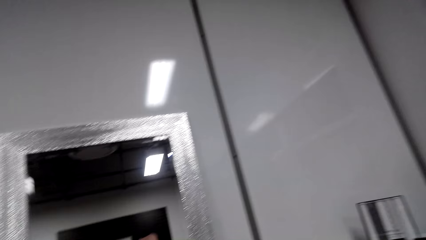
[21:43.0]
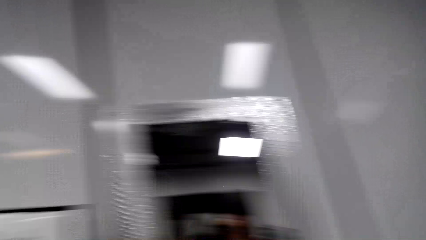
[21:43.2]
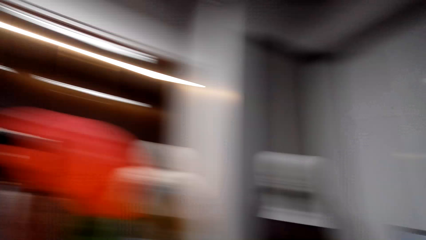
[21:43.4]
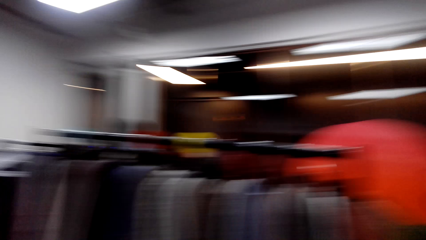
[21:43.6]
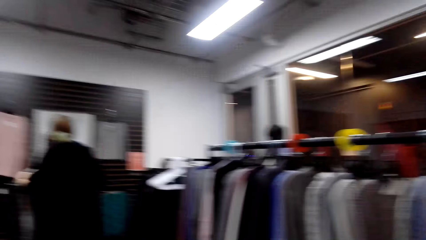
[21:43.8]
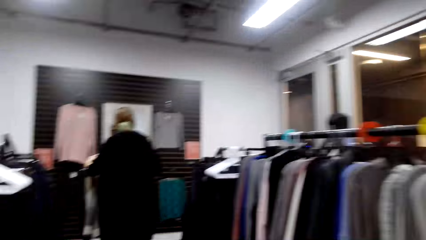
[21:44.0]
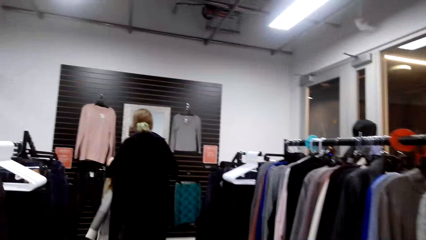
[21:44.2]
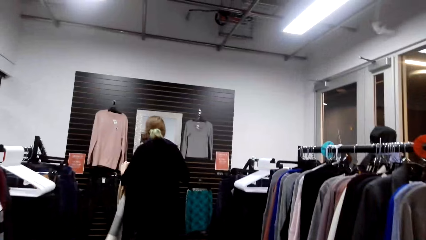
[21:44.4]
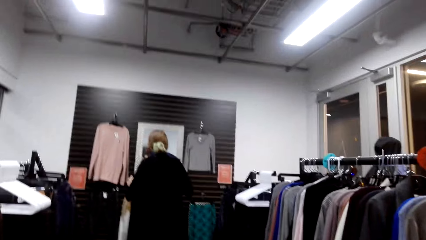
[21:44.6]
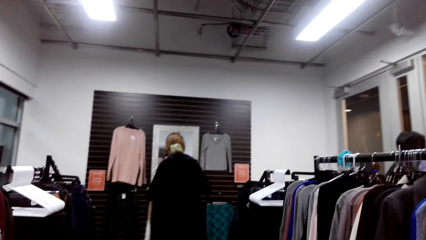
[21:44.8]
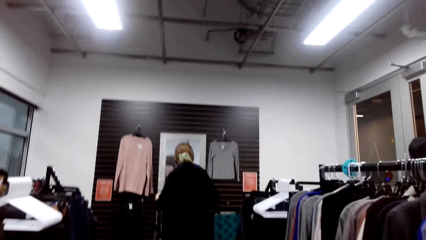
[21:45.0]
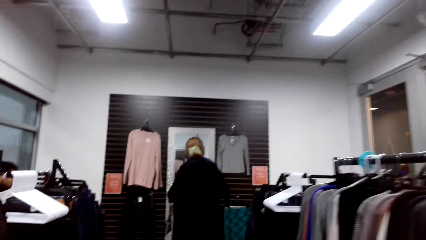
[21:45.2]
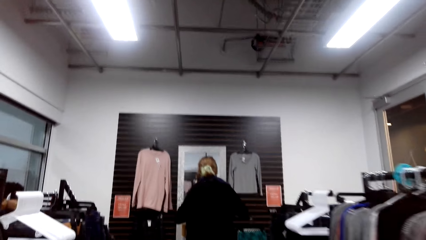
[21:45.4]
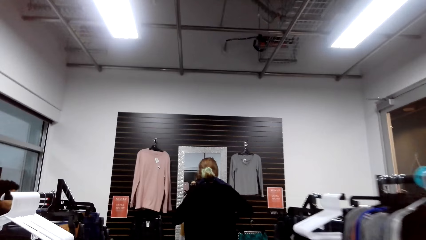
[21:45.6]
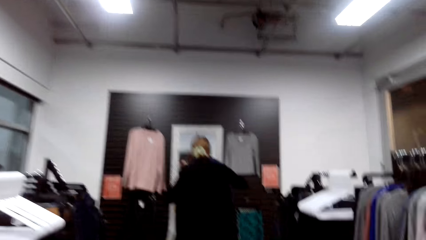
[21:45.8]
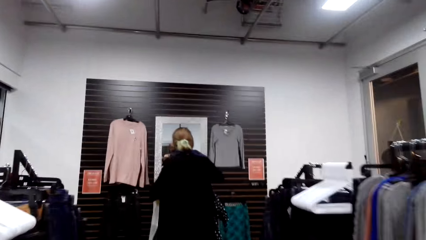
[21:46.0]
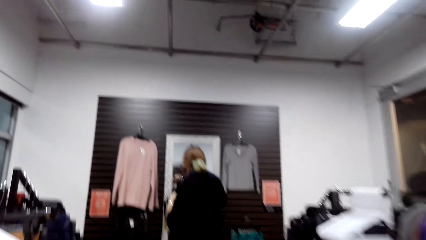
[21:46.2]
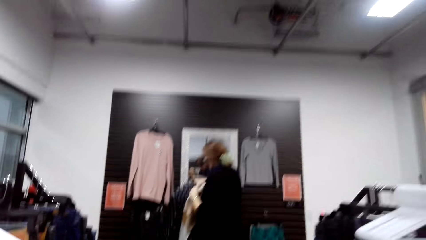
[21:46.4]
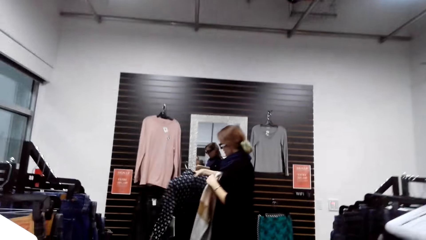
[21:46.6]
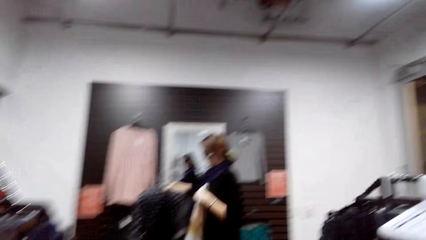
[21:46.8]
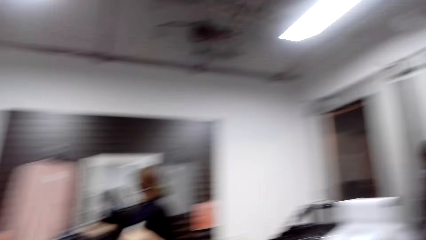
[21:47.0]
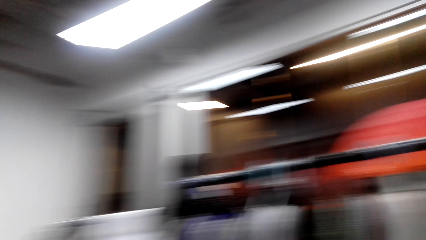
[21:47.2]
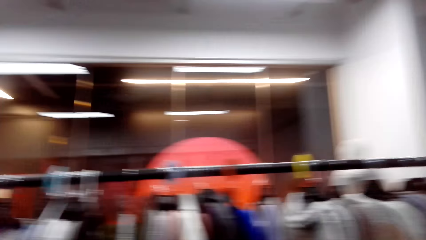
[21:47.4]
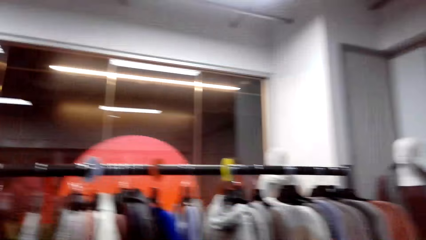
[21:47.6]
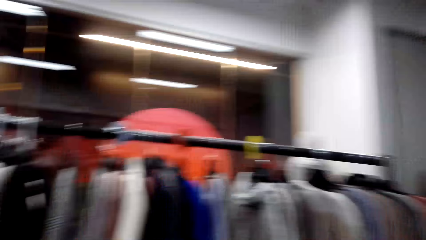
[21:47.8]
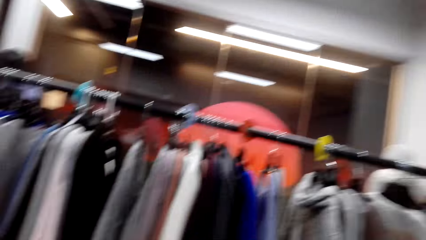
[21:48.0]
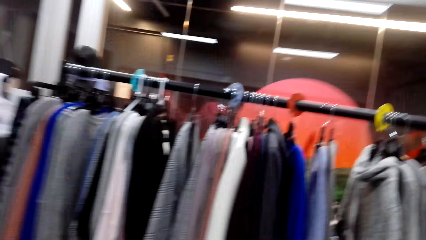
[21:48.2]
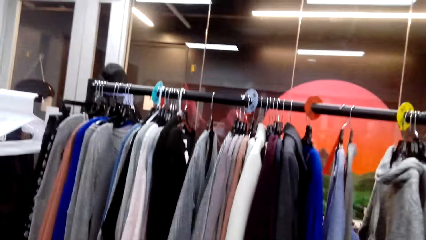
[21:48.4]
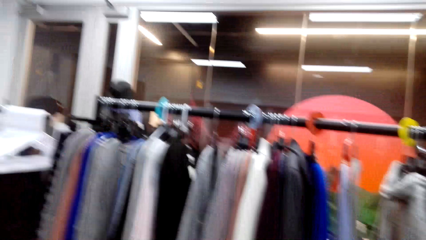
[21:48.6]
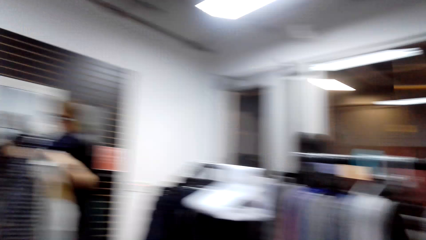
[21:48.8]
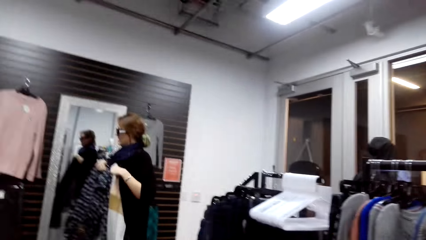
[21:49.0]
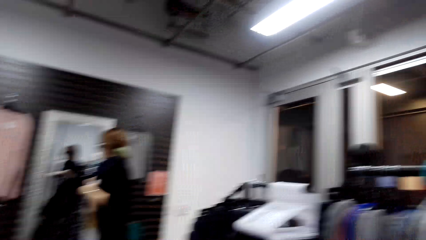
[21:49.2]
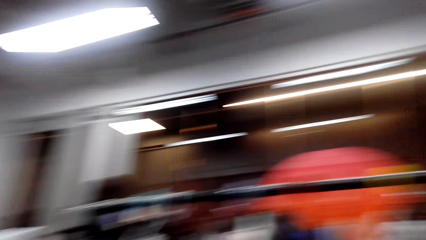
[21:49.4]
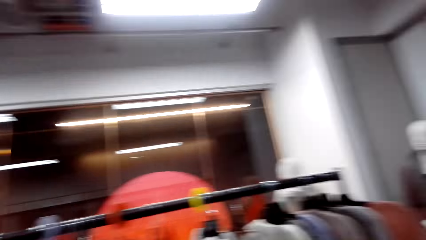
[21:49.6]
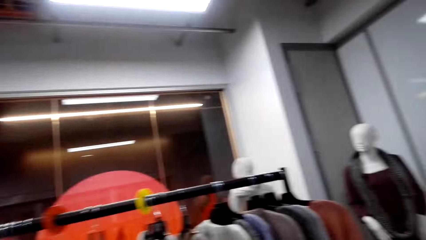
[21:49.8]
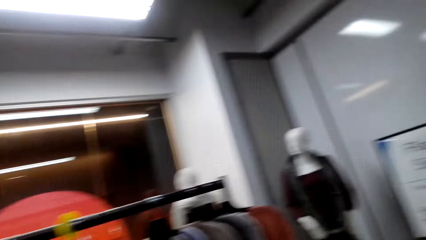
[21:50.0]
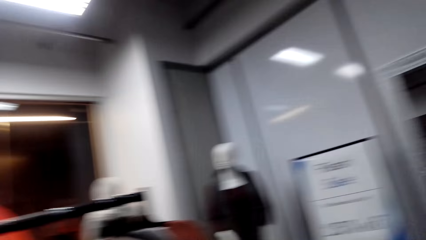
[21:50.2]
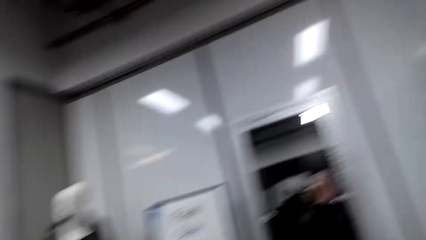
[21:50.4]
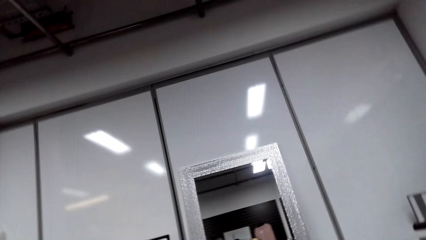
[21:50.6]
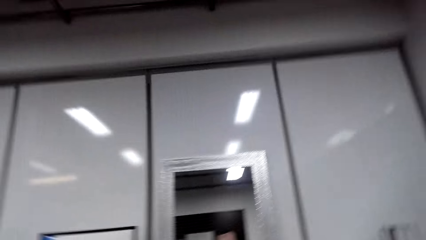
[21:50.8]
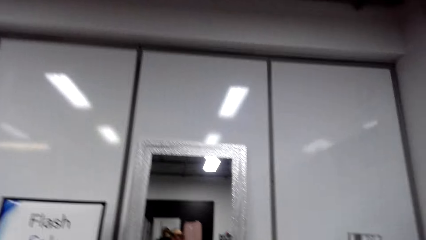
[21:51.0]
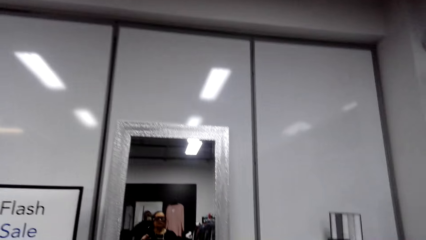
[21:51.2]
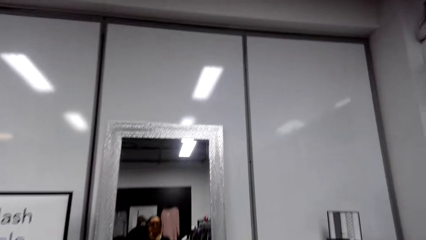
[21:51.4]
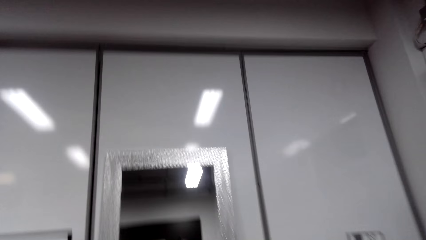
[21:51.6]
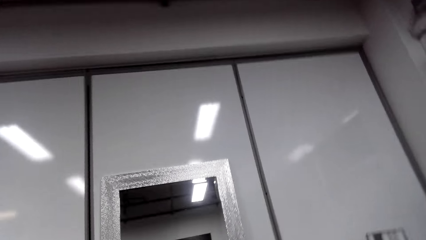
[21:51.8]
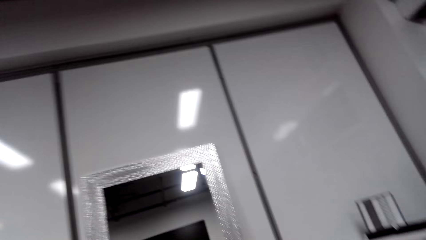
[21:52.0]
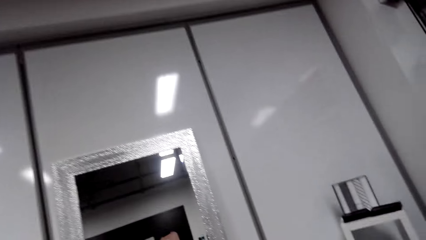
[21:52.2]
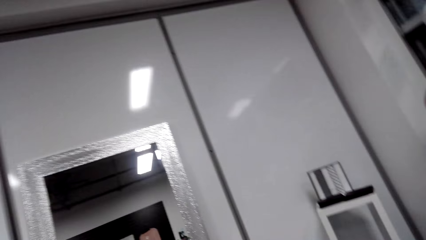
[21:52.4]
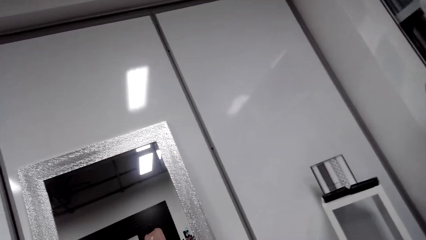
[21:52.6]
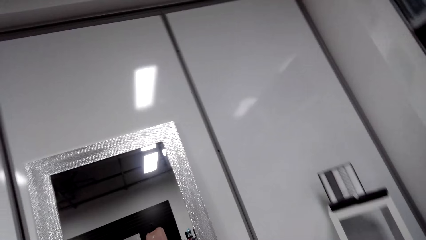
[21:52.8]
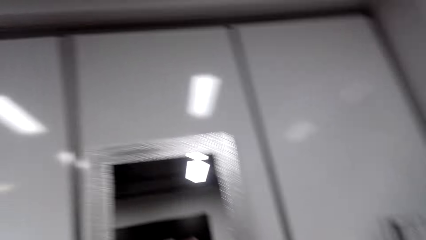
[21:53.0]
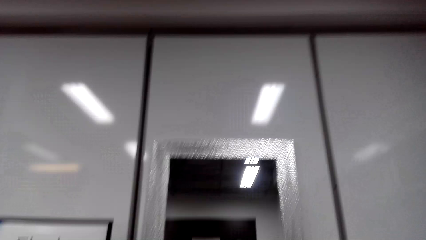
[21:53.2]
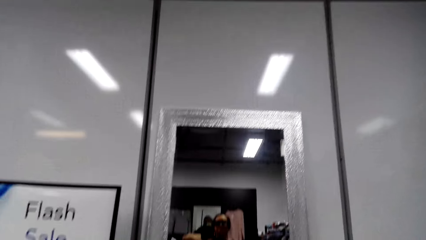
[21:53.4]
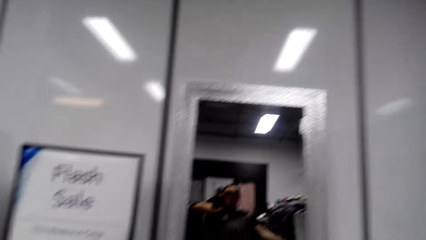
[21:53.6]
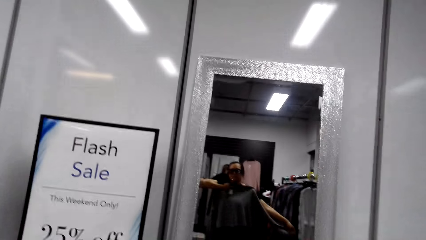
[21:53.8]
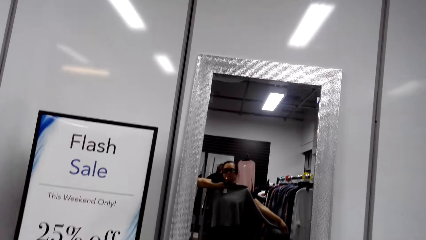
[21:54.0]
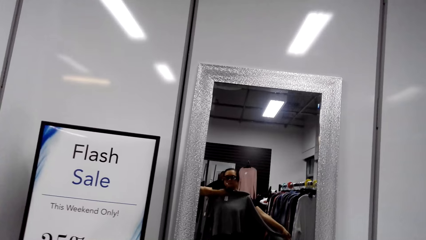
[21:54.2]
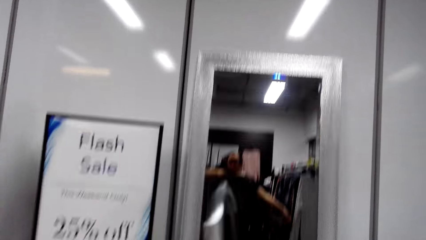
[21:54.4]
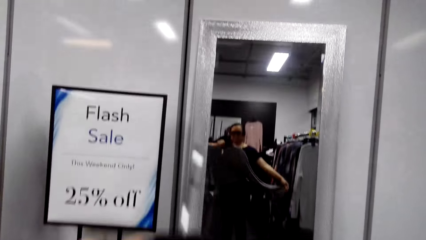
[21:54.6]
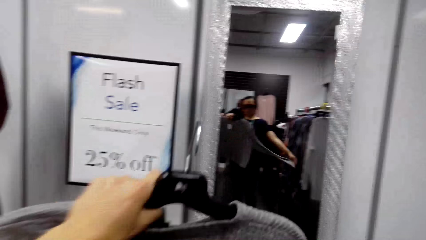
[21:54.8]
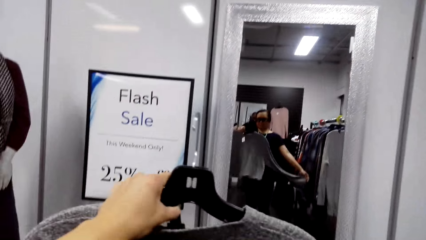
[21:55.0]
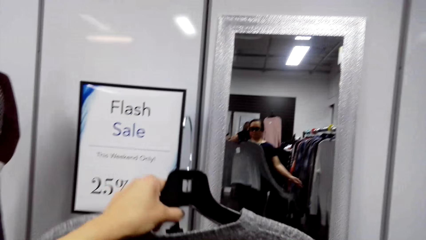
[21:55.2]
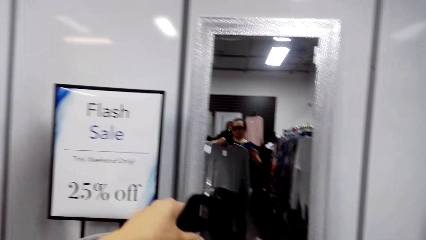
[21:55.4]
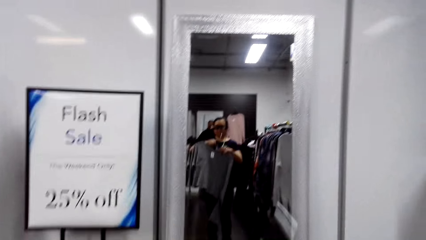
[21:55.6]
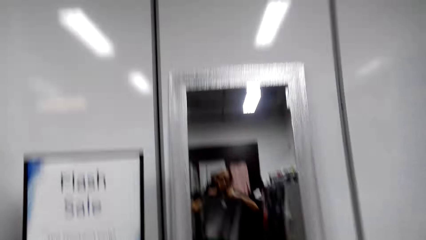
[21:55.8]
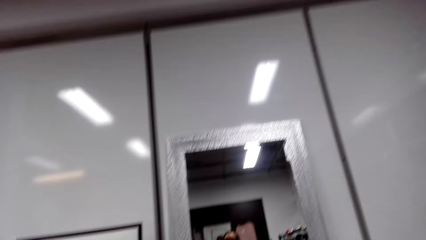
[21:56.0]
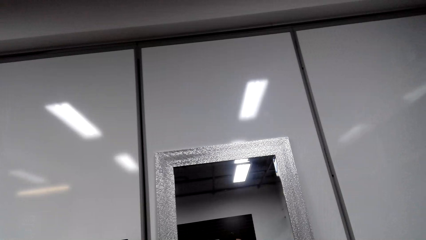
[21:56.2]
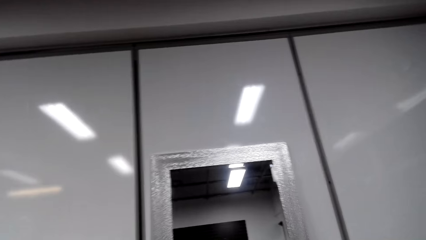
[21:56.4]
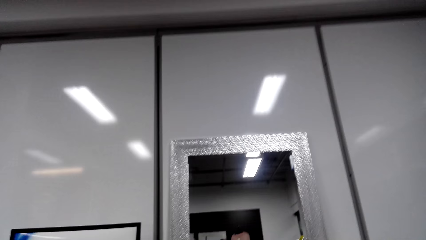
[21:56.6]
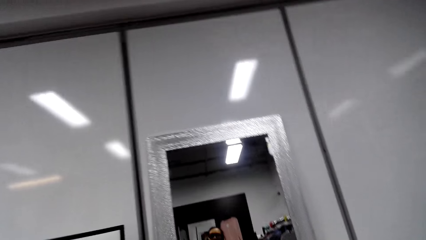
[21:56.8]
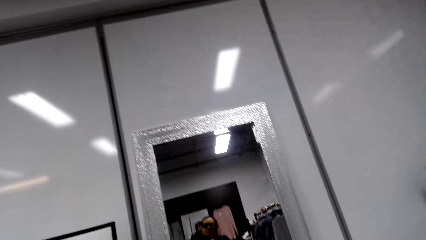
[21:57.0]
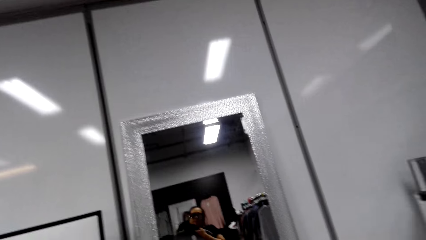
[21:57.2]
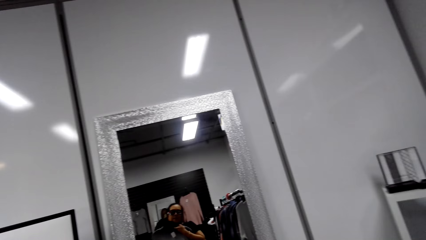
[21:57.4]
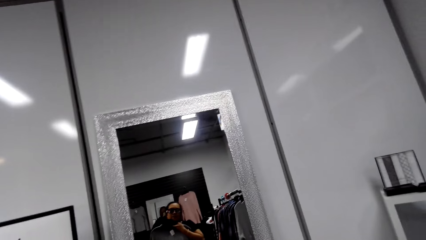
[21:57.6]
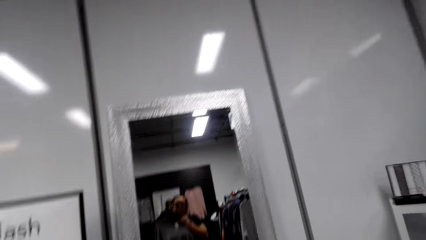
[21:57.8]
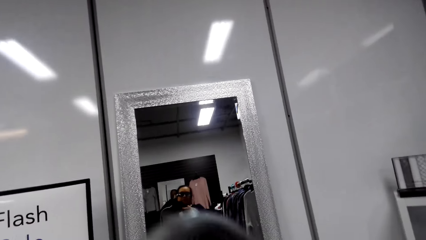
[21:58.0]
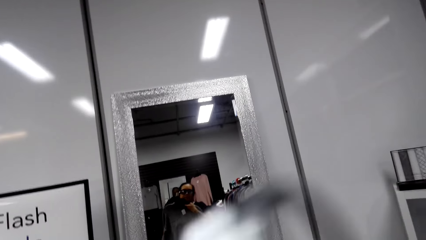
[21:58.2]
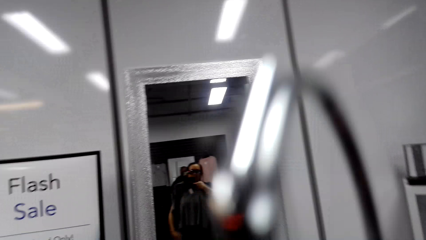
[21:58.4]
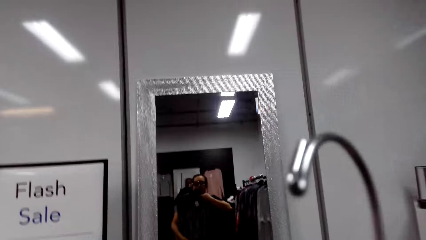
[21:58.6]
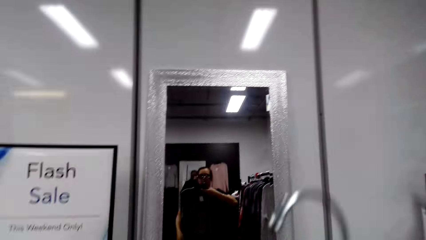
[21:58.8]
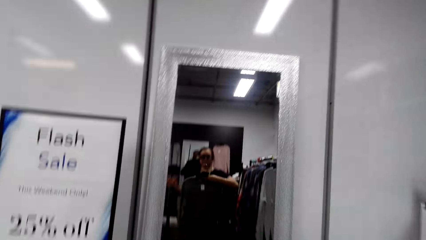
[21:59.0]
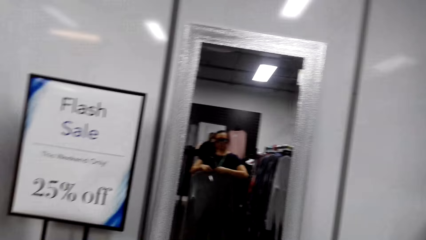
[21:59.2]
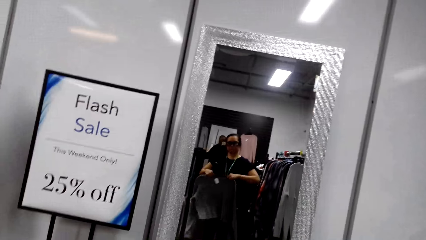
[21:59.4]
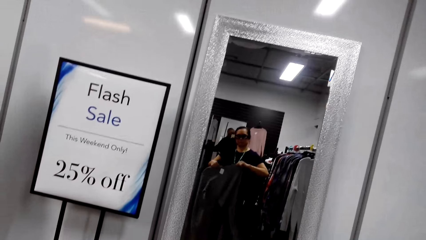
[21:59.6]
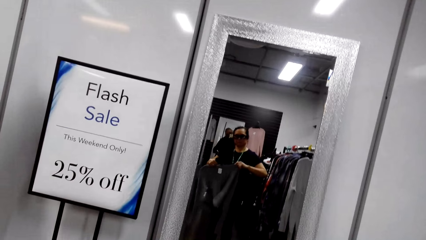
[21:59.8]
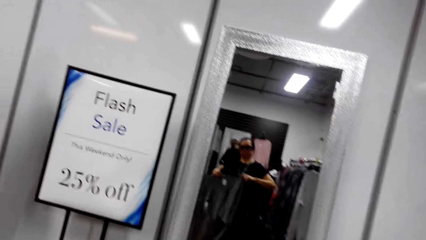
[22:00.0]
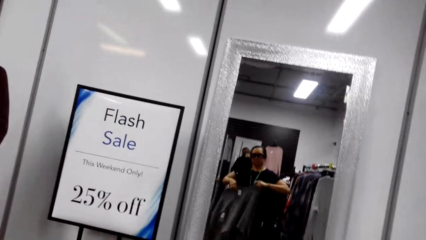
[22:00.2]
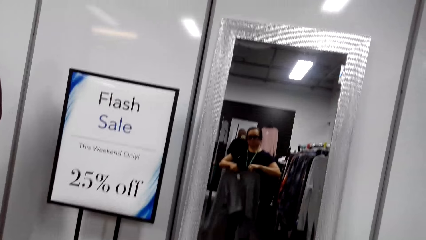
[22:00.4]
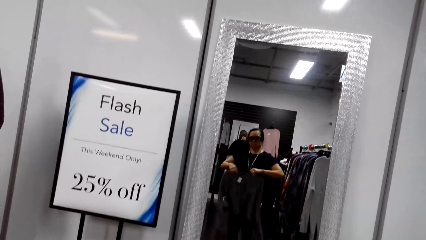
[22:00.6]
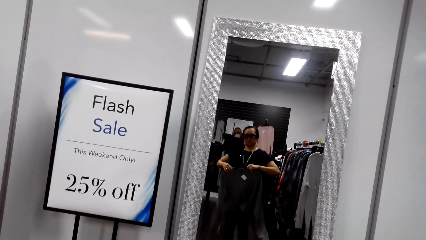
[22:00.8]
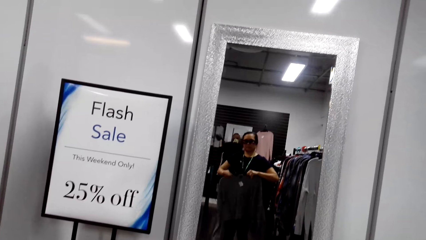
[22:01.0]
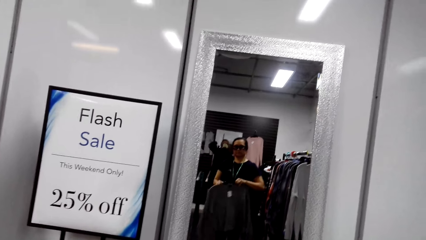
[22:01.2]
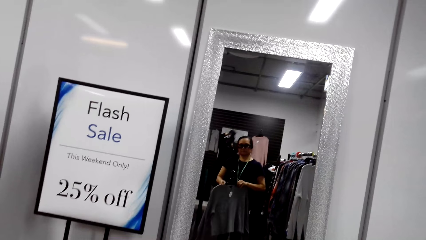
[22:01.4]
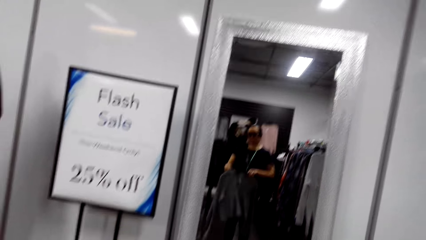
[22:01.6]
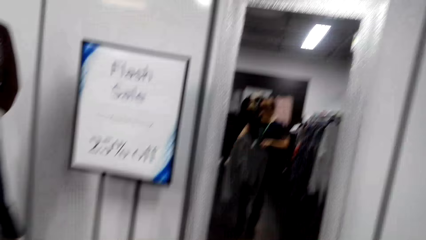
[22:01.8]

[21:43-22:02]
The camera wearer looks around and walks around. She talks. A woman talks. The camera wearer walks. She looks in the mirror holding the cloth beside her. She talks.
